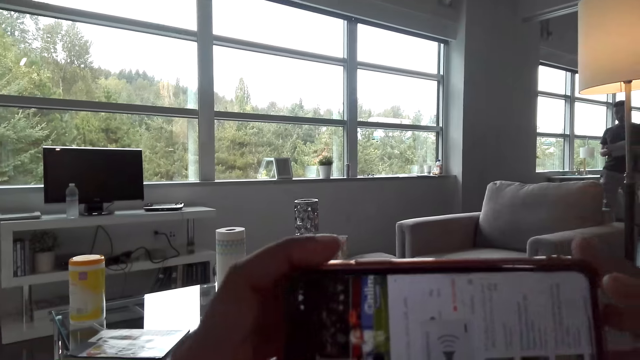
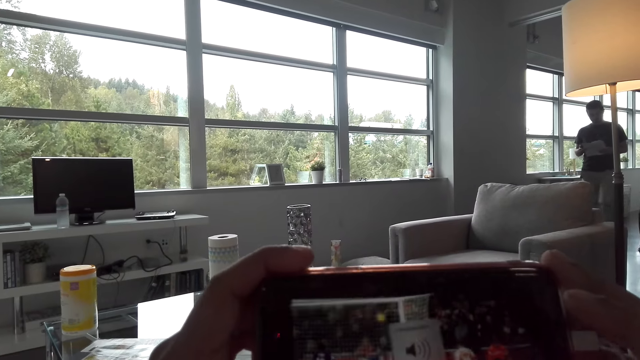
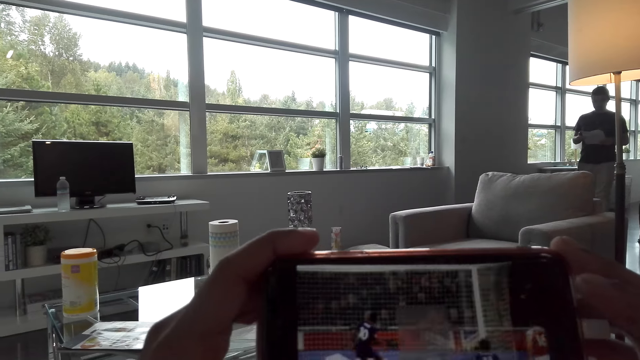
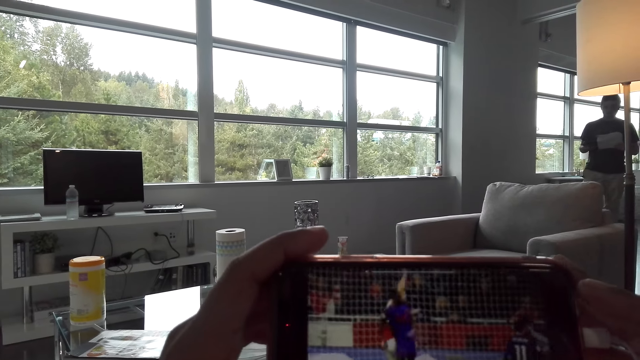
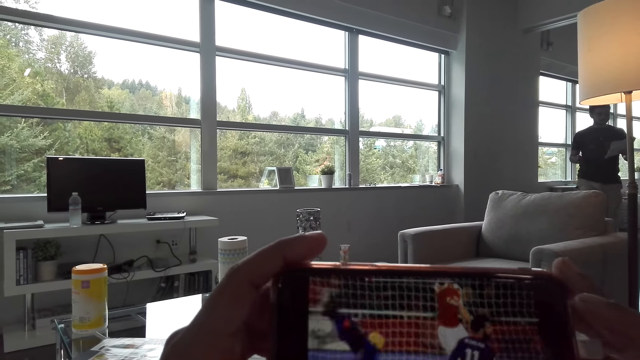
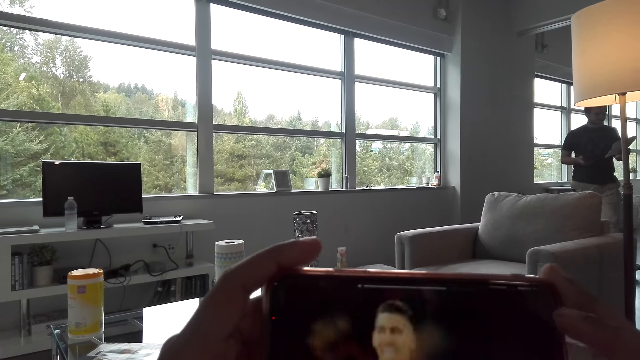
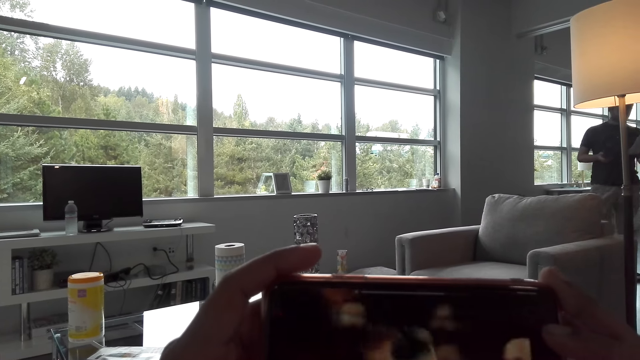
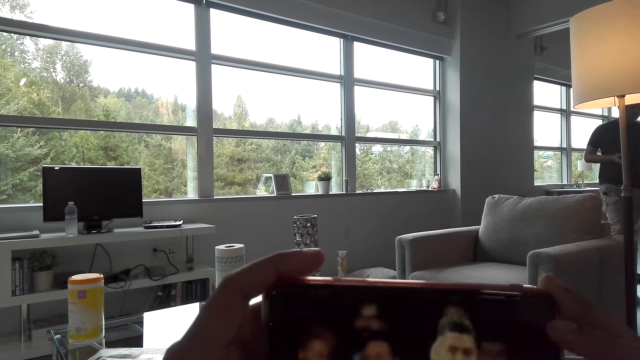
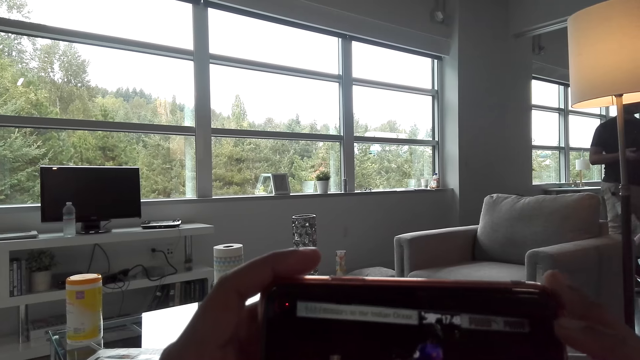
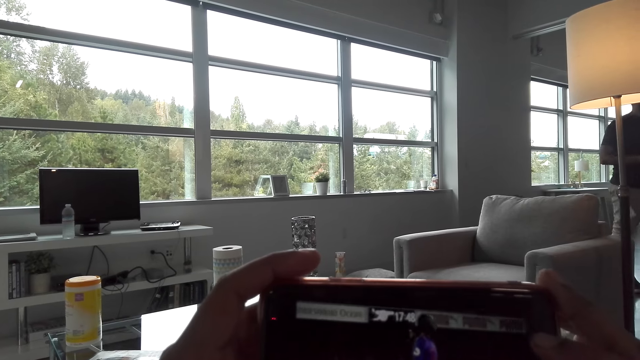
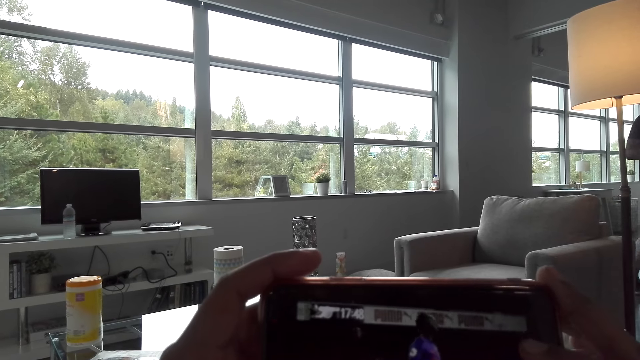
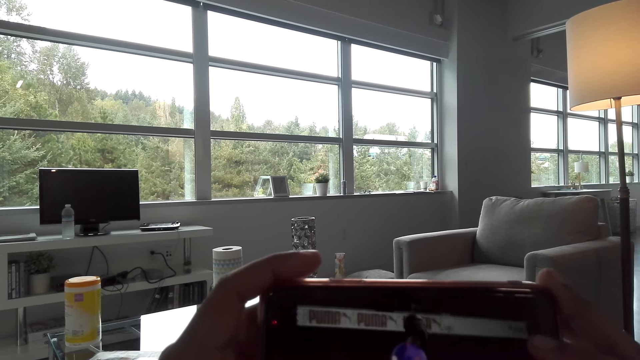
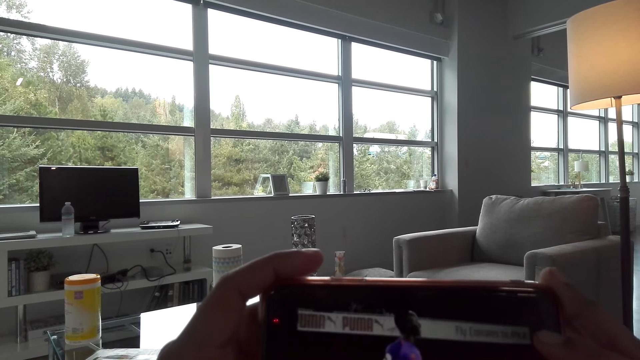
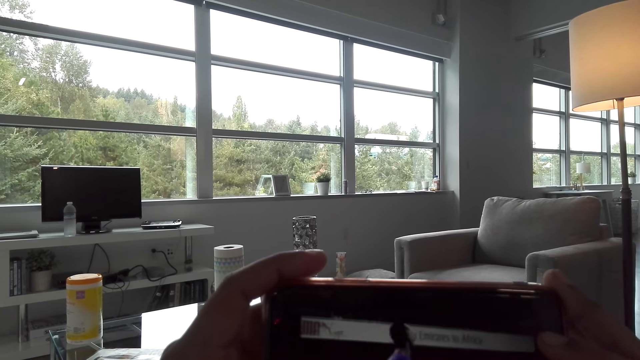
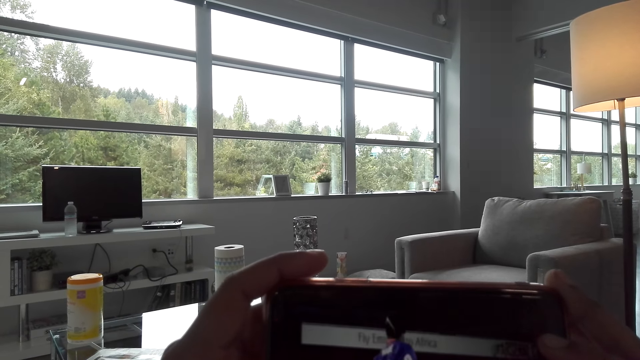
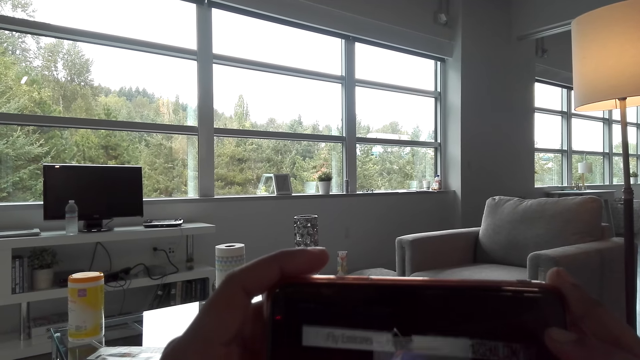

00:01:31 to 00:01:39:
The camera wearer walks in the room. A person watches football on the mobile phone.

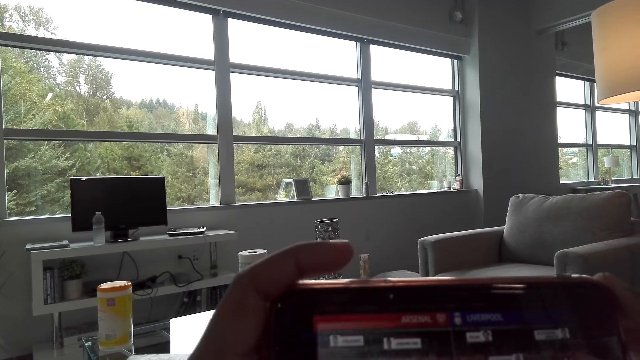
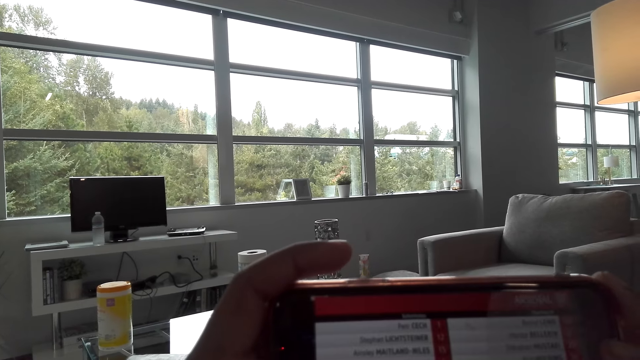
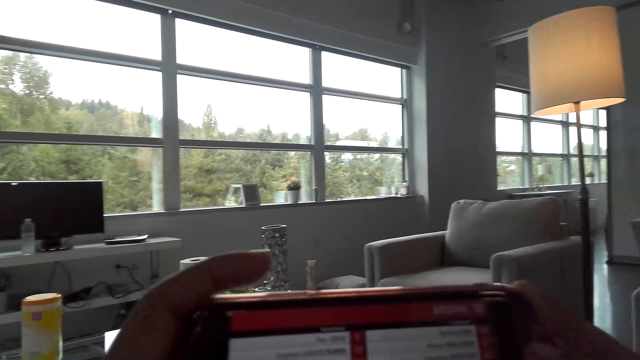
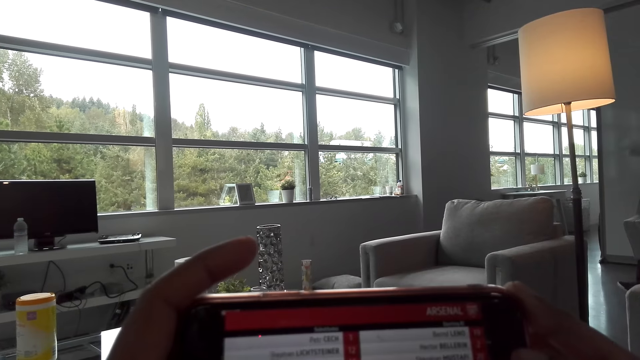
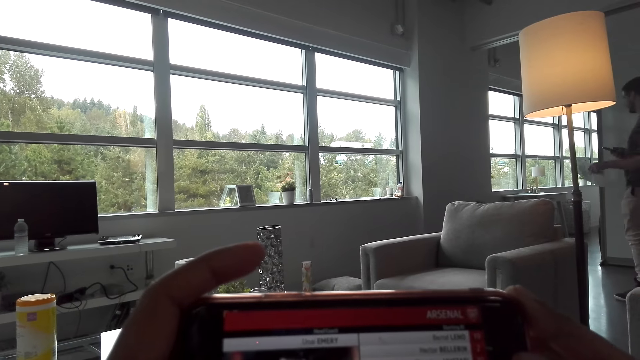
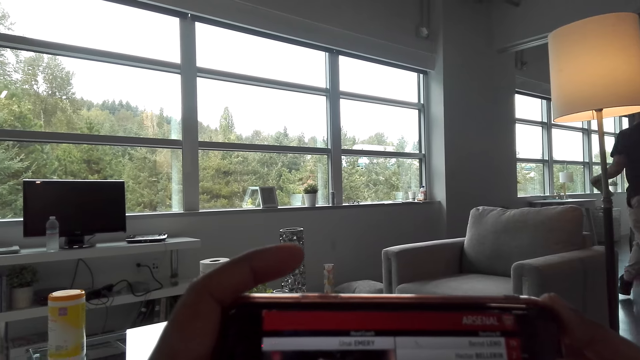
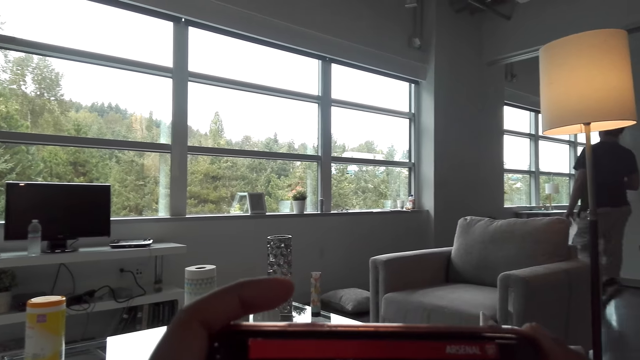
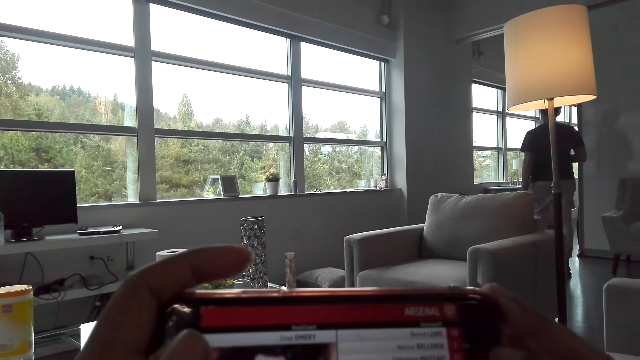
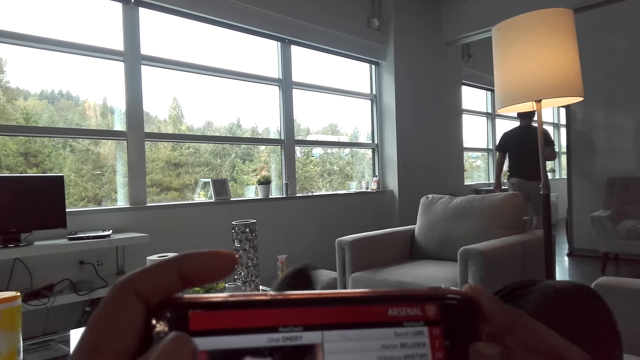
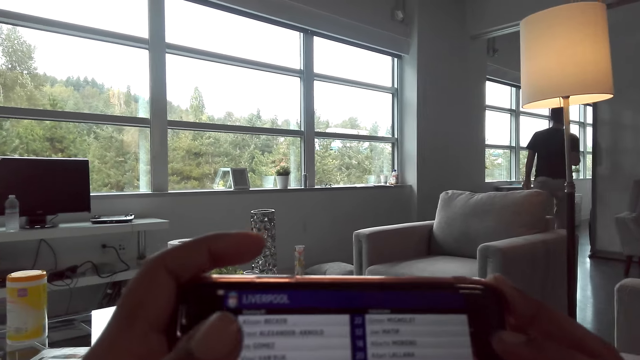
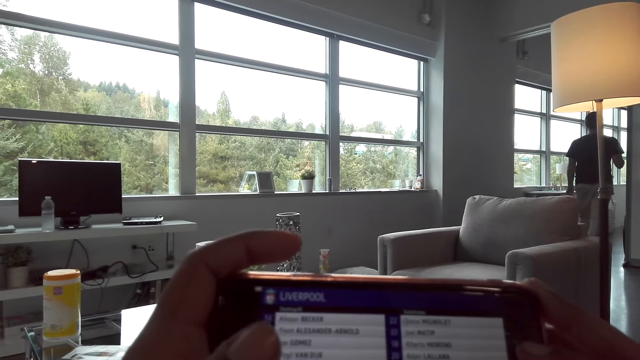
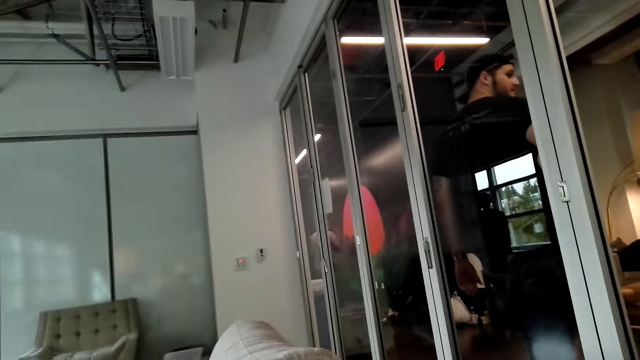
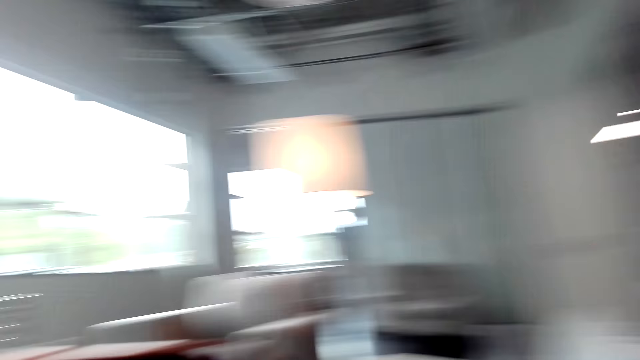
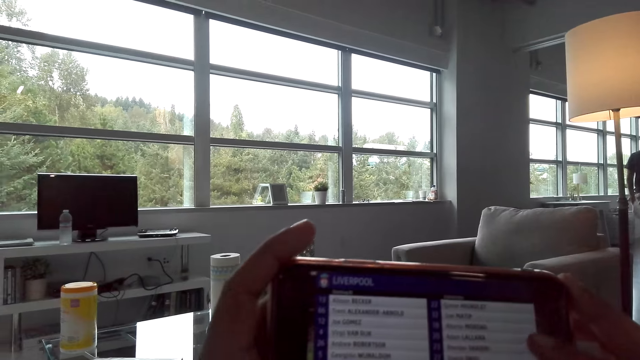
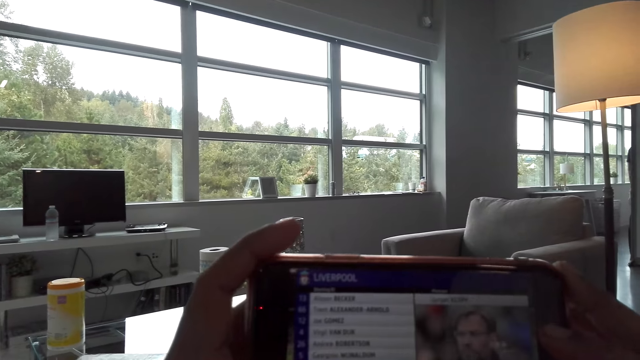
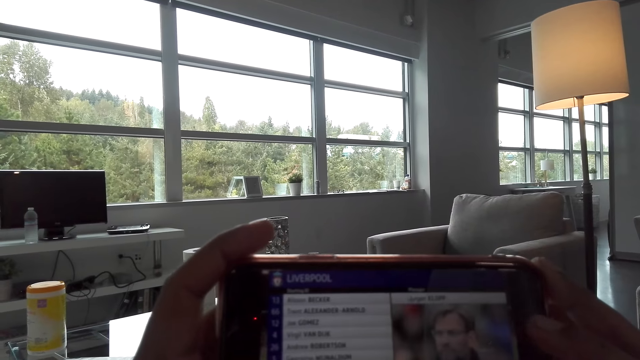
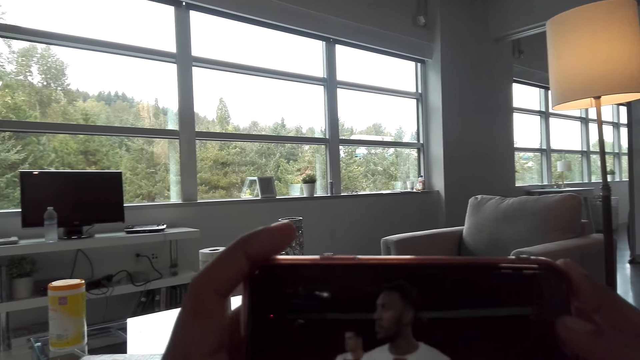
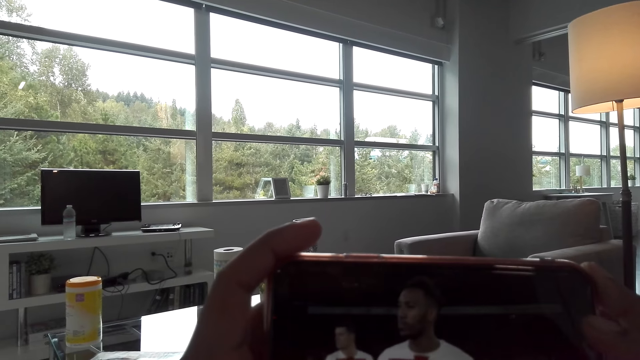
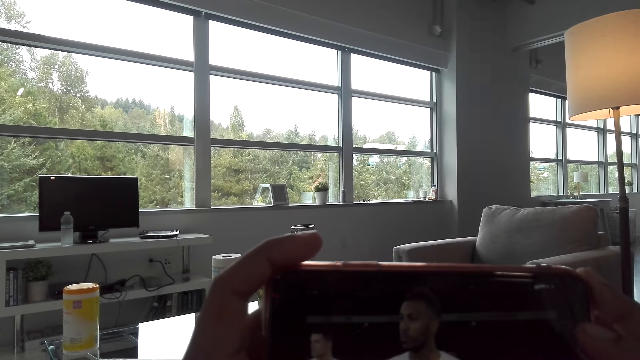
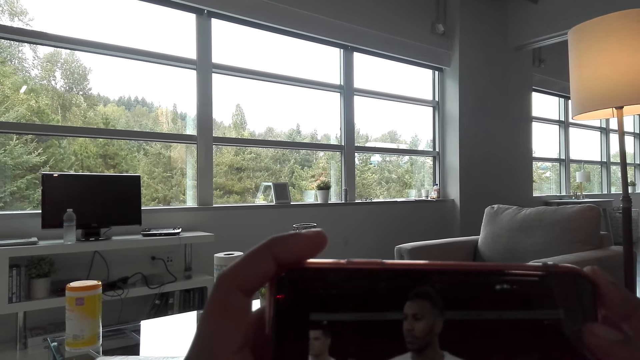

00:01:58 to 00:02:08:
A person walks around the house. The camera wearer walks in the room. The person watches football on the mobile phone.

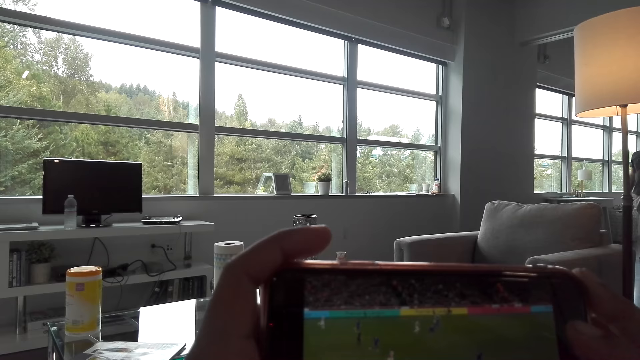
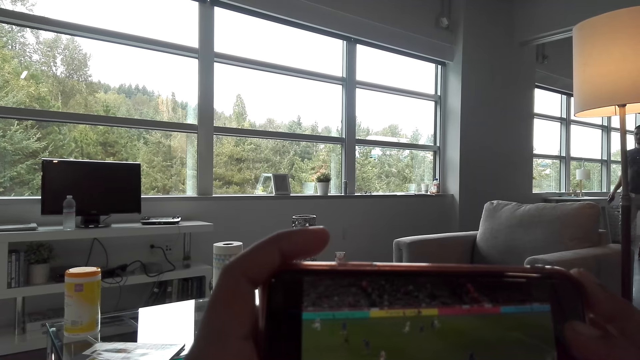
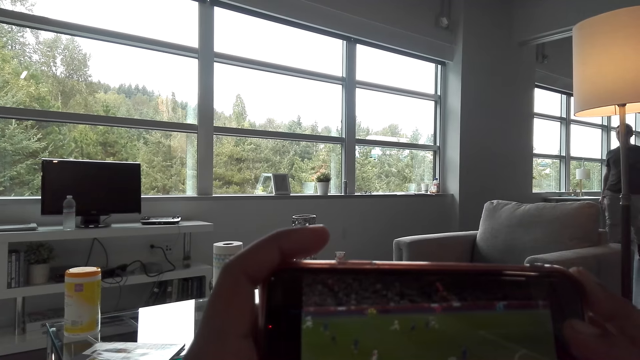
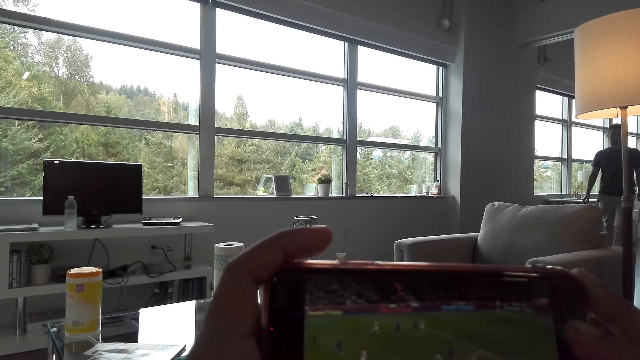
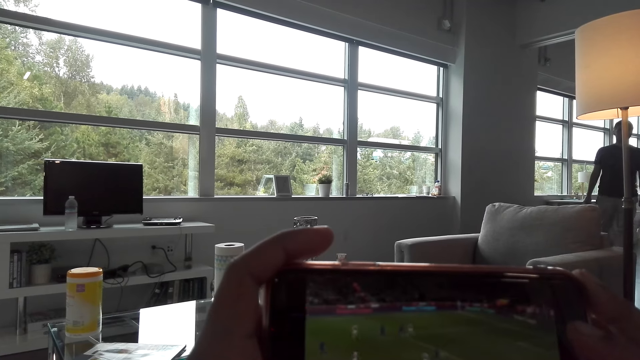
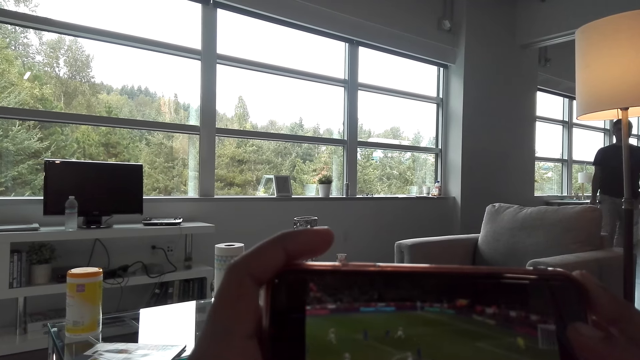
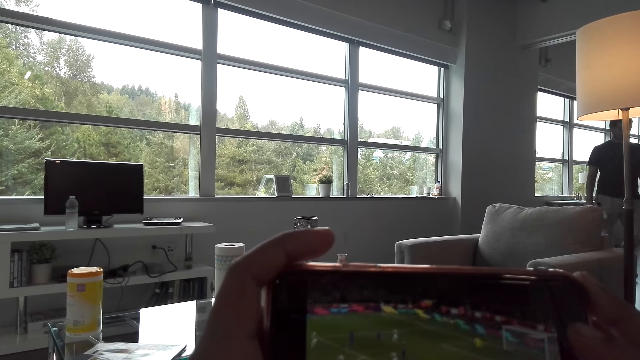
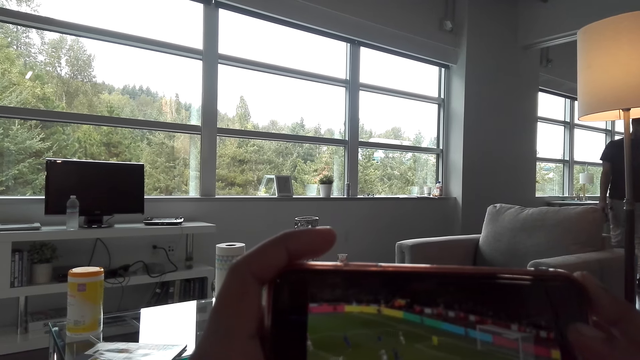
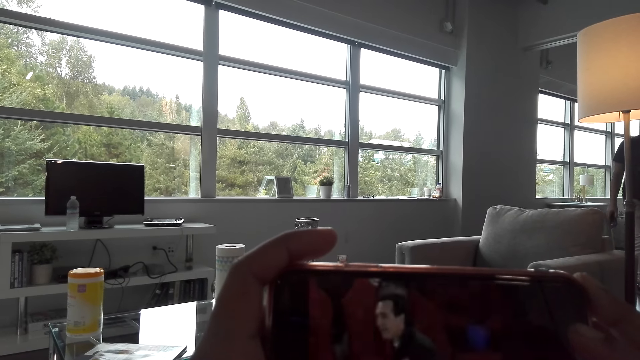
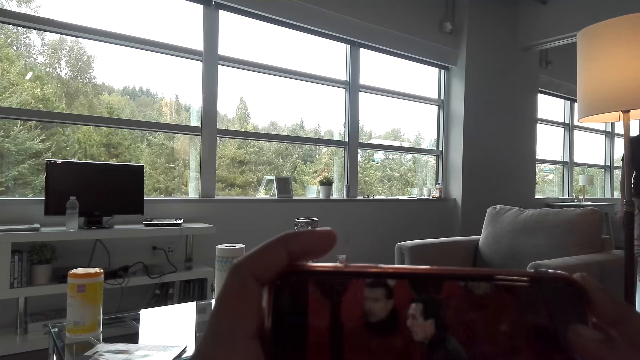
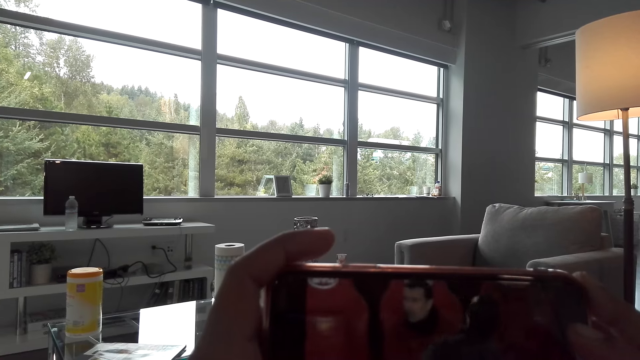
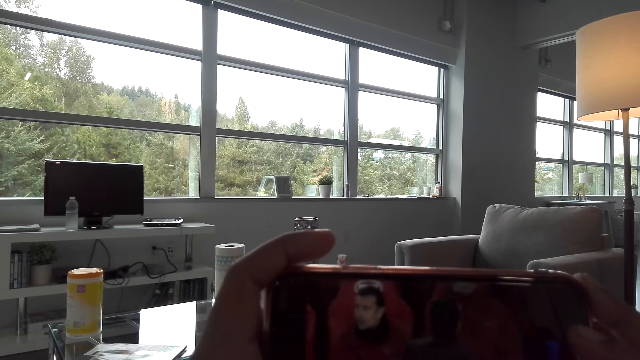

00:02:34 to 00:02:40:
The camera wearer walks in the room. A person watches football on the mobile phone.
